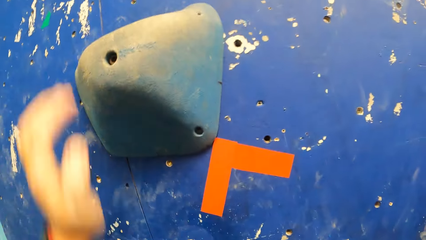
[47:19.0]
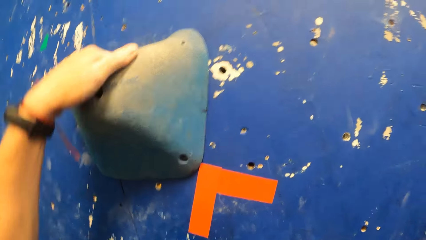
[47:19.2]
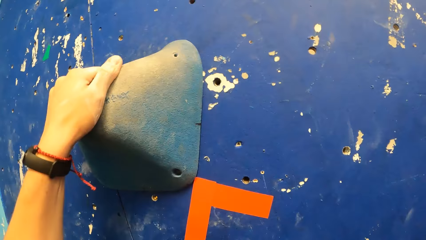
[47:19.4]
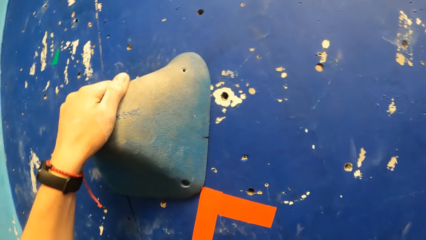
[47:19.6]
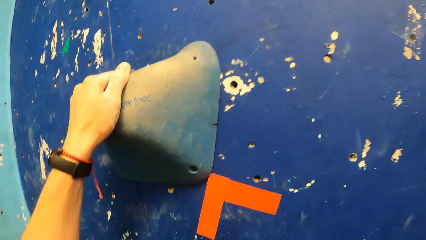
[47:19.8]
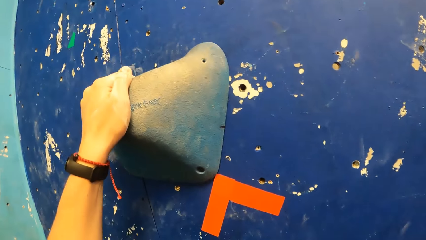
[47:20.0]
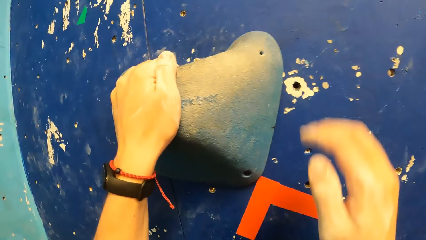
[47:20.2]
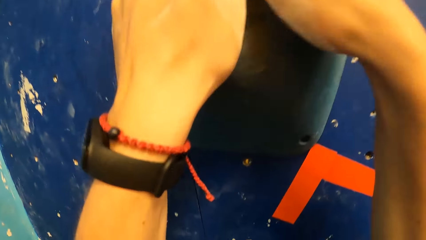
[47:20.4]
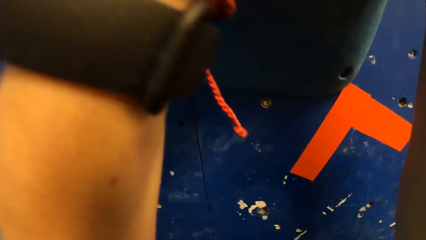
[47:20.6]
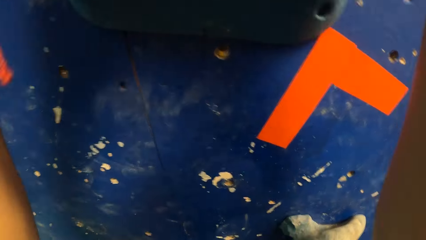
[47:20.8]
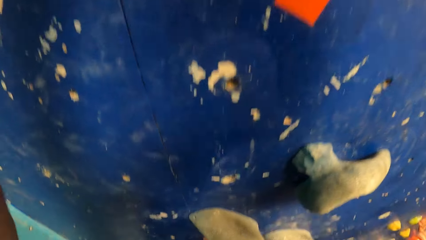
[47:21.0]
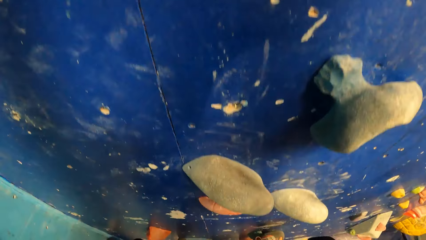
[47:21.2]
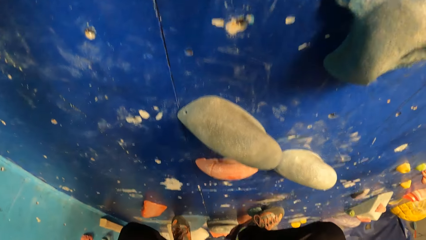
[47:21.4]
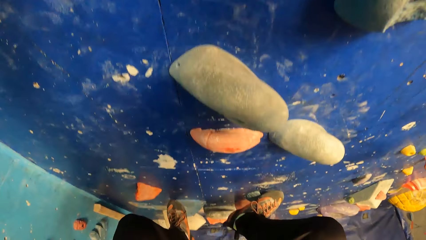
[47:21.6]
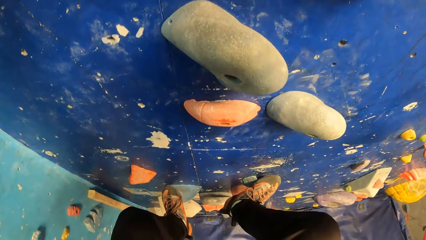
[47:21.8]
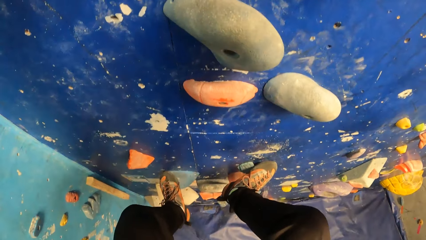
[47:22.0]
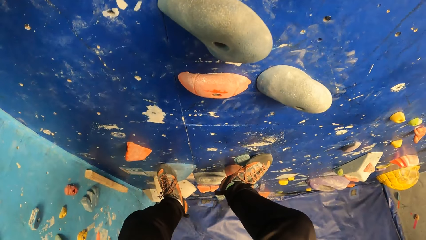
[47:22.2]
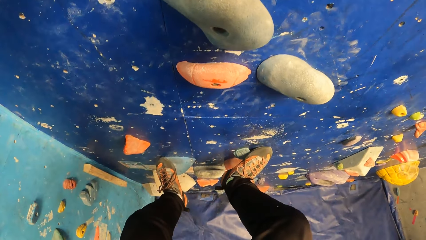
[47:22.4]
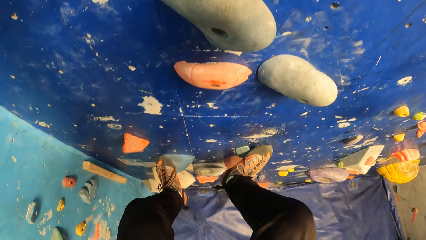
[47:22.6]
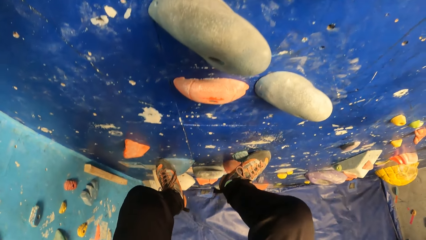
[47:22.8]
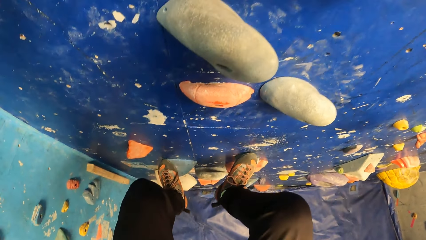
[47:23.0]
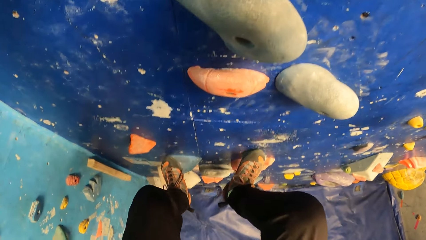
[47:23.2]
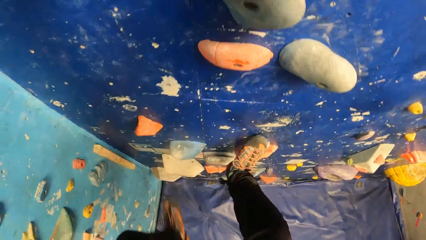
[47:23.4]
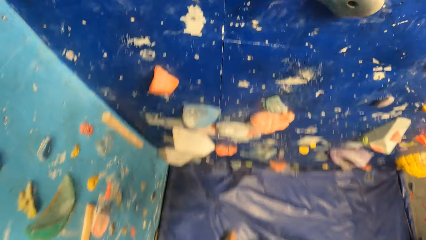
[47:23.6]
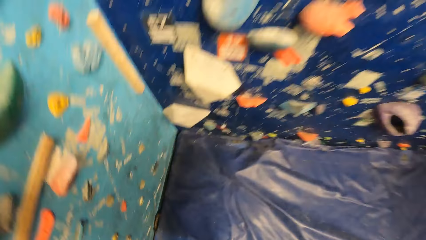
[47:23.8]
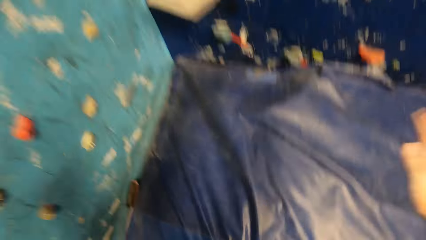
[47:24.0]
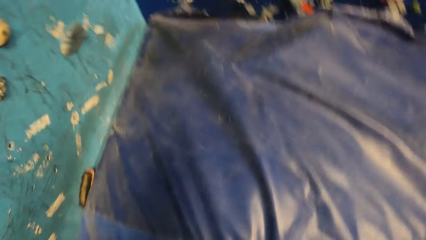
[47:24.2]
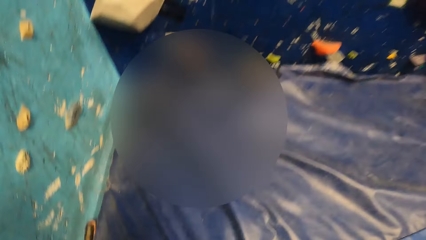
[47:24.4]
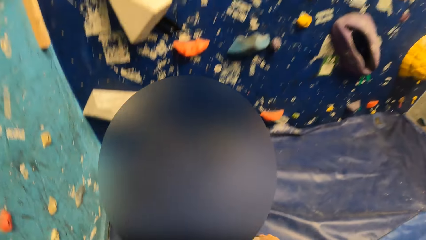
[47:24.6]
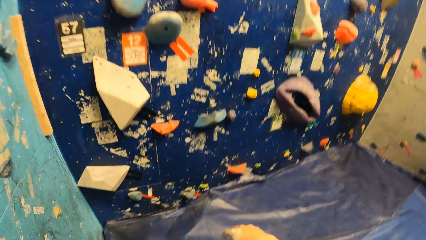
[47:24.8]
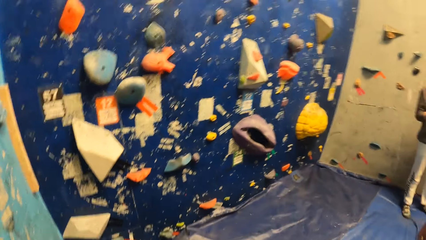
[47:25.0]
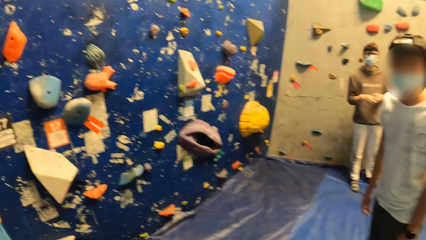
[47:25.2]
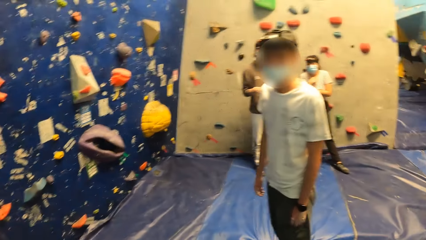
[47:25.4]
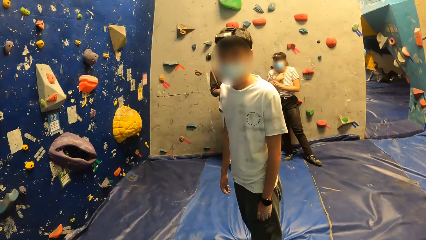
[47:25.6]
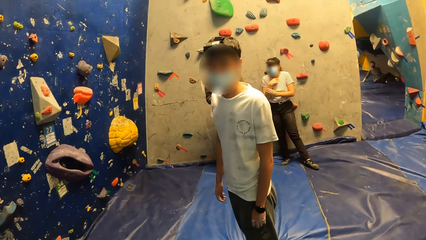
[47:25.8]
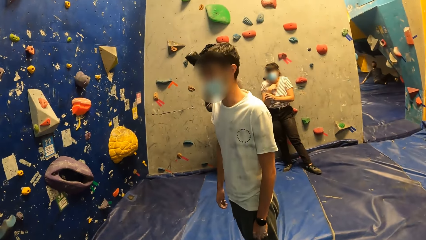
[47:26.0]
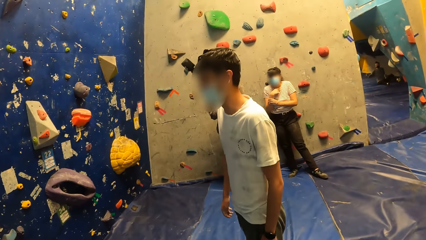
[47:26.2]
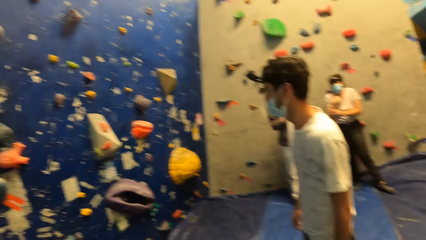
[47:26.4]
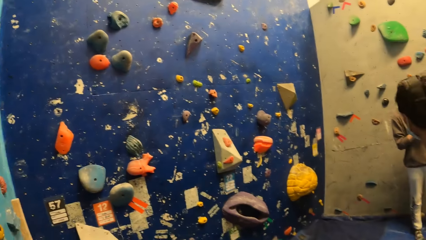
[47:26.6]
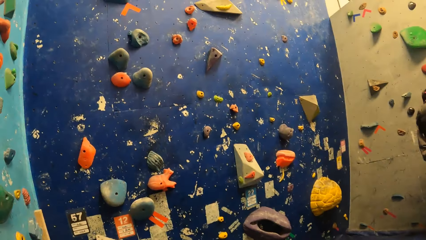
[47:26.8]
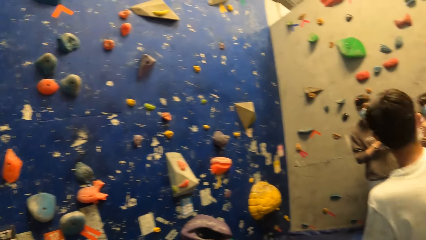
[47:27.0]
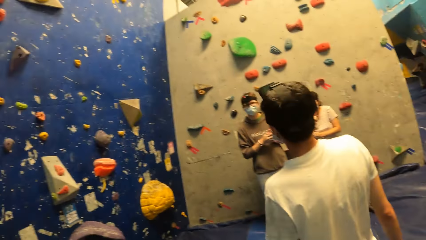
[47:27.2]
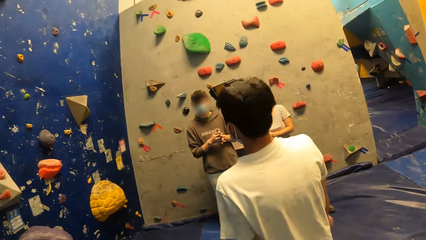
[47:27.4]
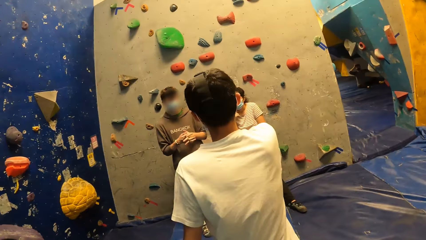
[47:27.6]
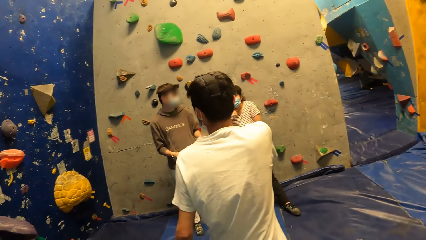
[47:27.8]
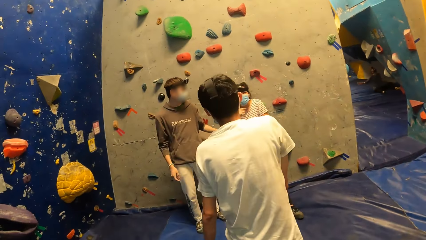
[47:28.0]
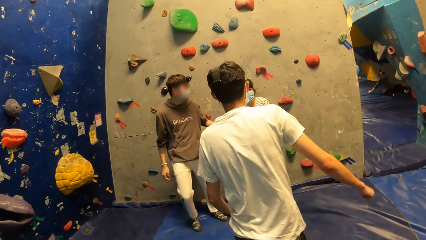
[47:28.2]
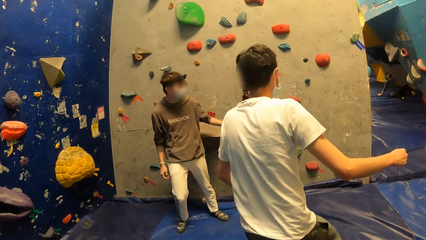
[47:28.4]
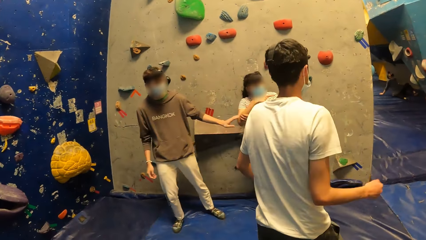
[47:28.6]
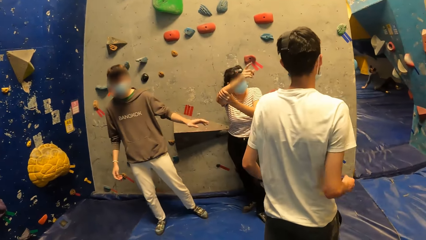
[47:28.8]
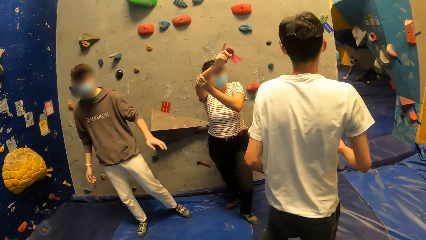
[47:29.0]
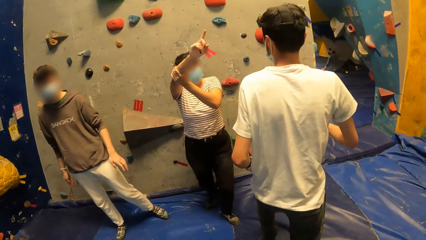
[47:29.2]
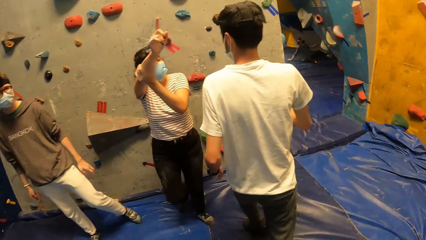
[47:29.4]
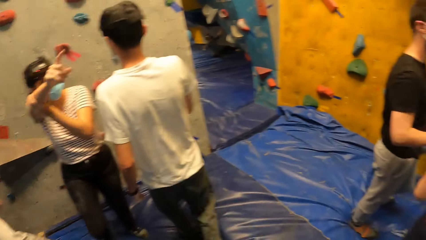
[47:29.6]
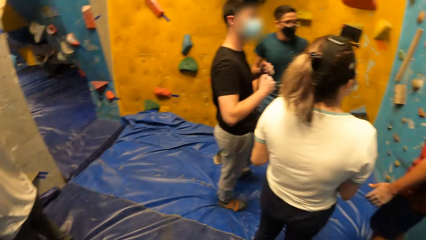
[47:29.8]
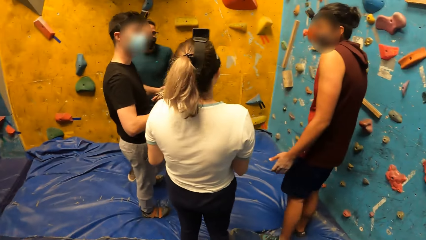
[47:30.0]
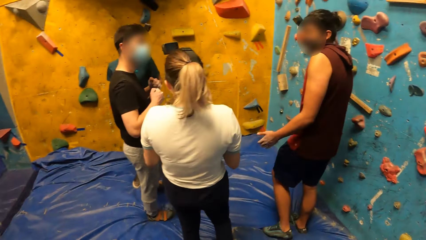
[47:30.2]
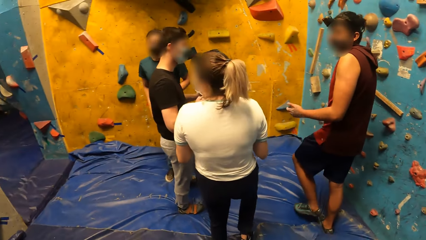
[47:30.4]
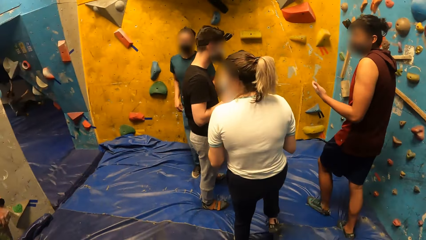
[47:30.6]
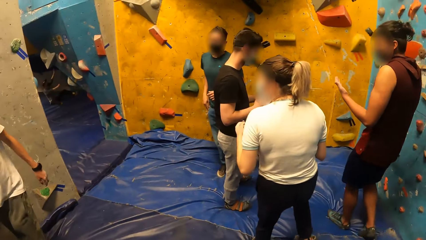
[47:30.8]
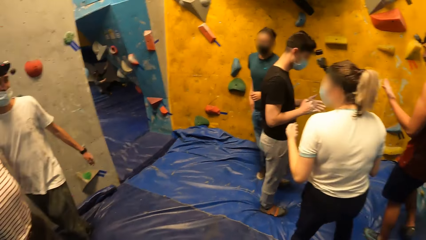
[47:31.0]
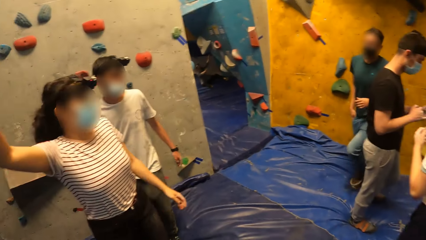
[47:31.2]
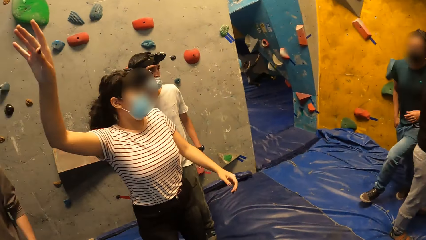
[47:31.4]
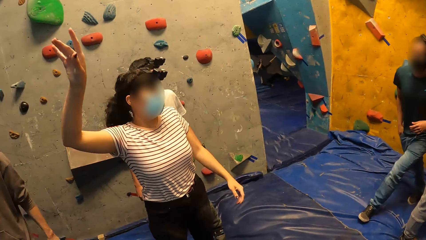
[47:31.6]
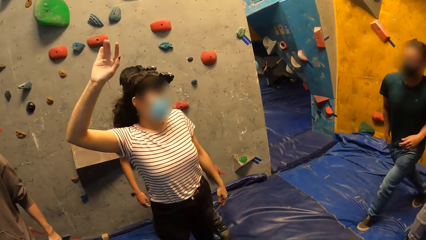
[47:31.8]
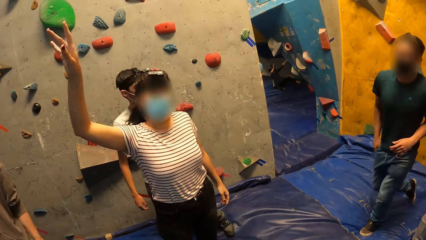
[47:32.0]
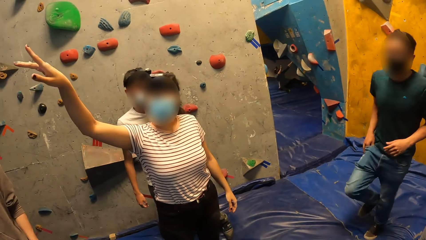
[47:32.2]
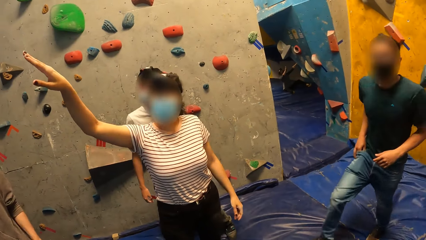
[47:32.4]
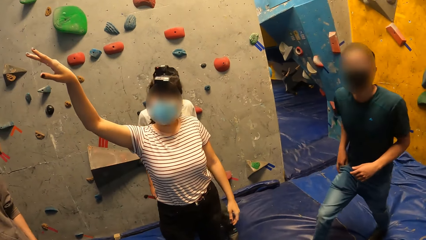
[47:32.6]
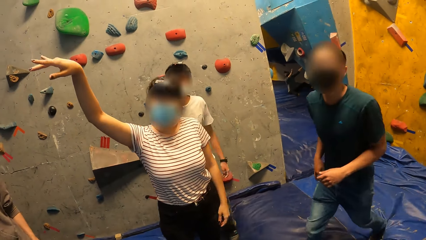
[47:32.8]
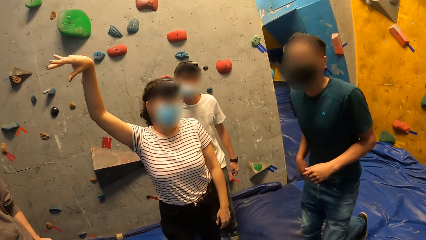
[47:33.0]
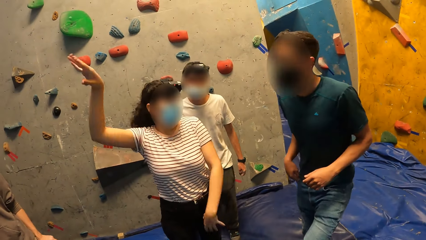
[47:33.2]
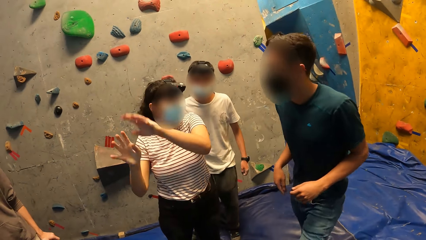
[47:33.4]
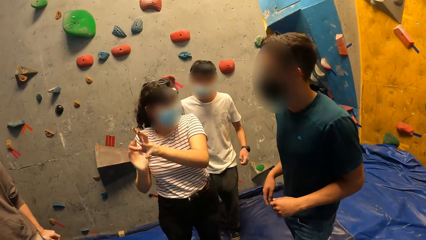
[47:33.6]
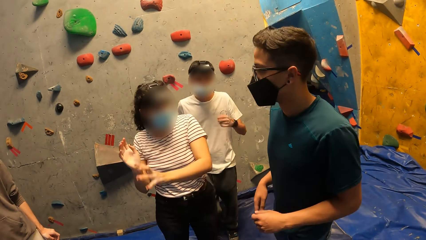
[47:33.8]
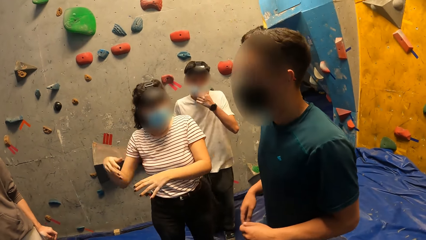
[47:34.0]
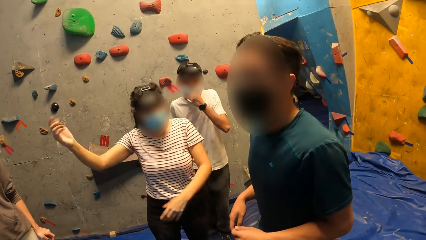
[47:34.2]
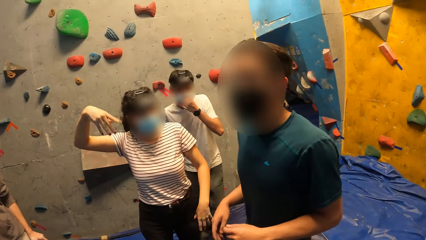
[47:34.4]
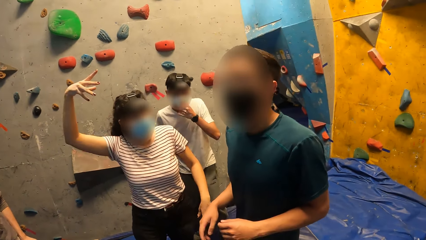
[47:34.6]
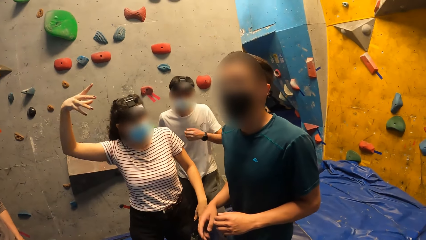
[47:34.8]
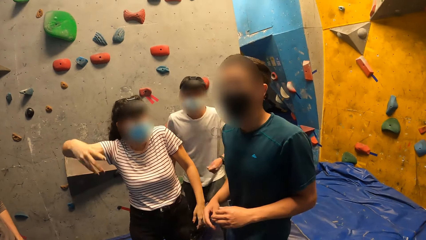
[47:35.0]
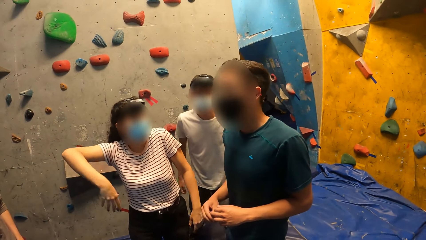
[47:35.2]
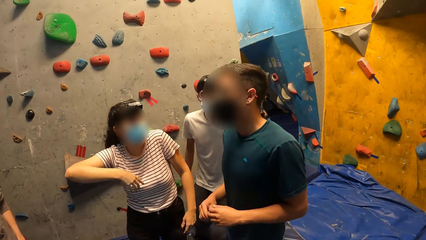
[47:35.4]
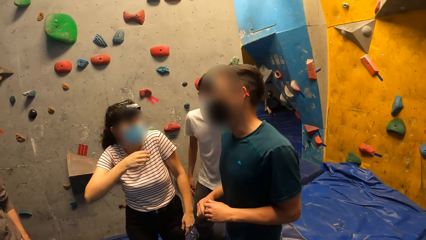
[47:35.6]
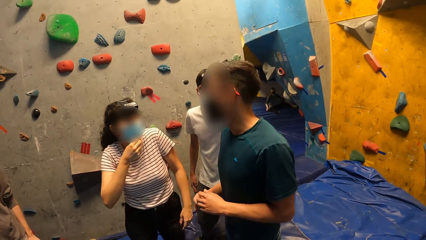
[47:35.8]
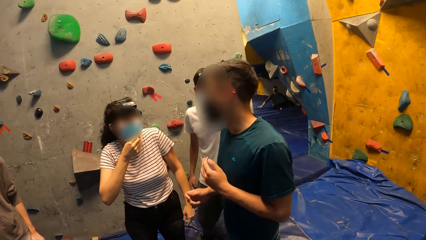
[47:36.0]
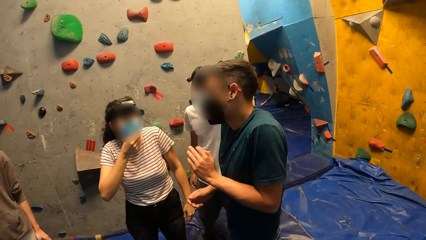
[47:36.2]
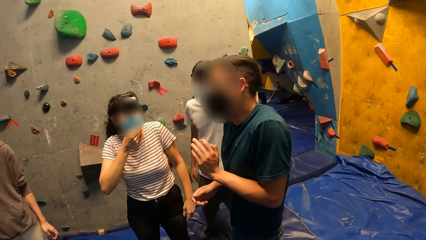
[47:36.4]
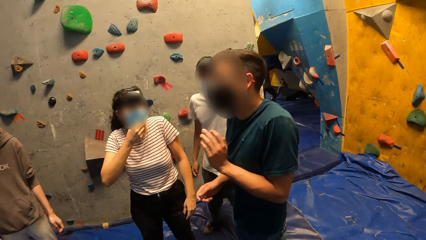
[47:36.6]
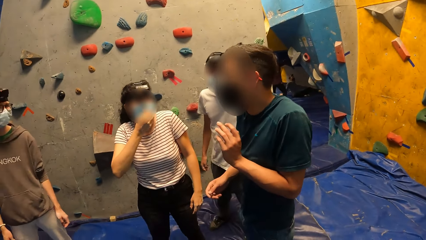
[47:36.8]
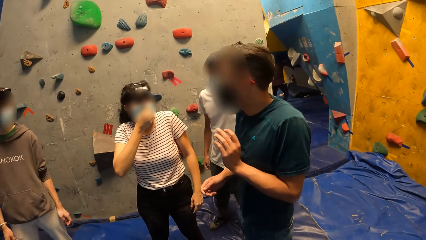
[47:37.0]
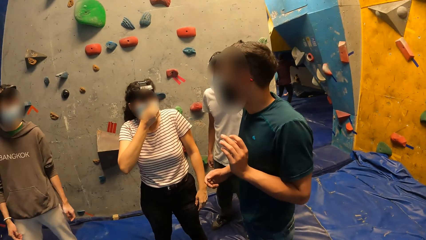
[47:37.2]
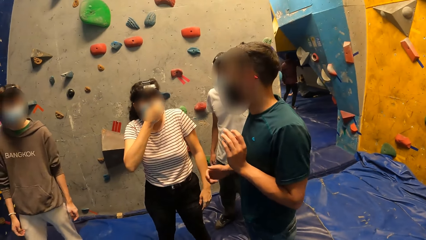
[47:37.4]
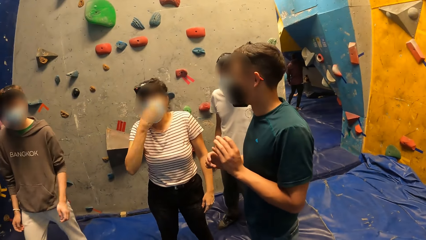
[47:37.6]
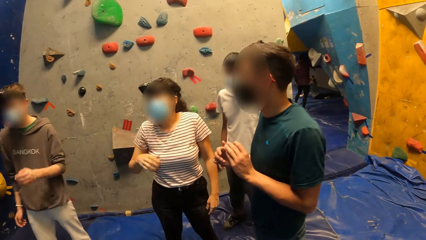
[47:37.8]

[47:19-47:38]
The camera wearer holds a bouldering hold with her left hand. She holds a bouldering hold with her hands. She jumps off the bouldering wall. She looks around. The man converses with a group of people.
